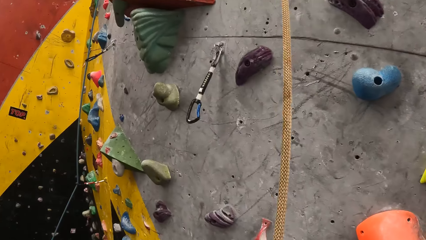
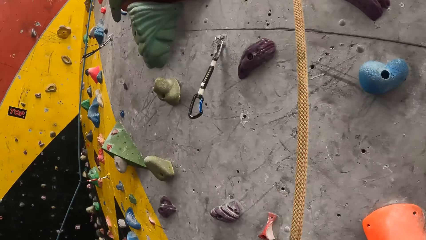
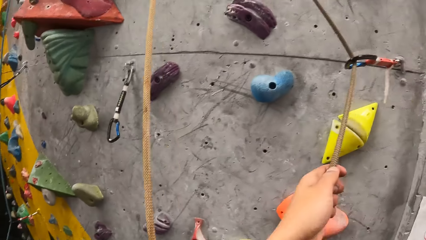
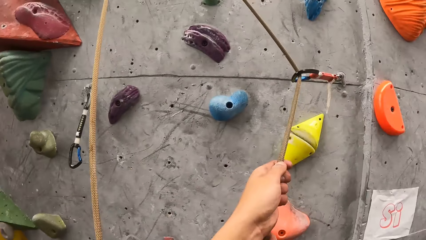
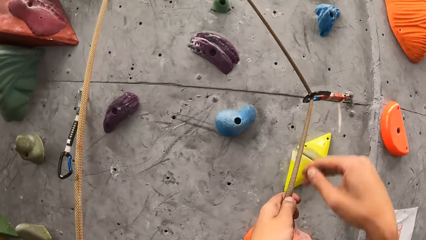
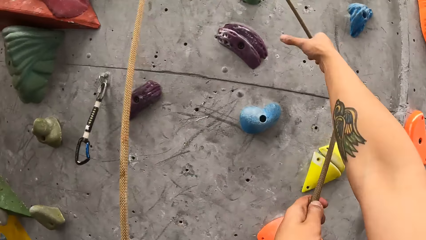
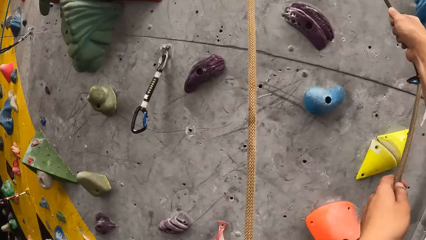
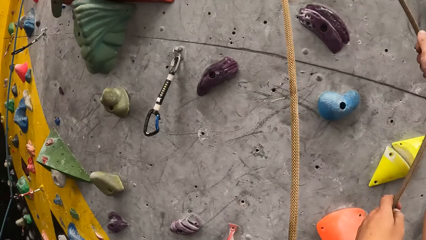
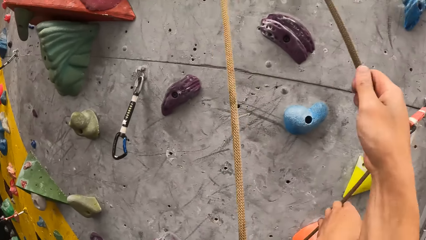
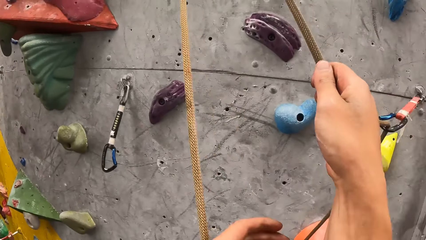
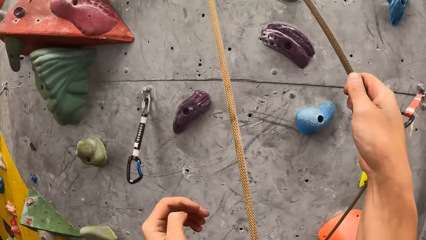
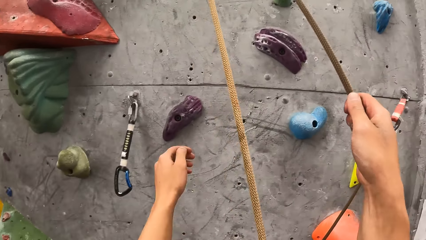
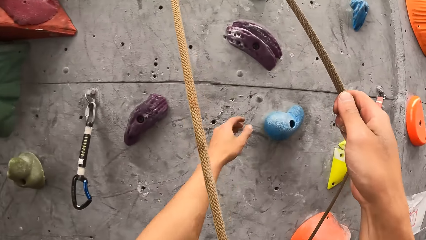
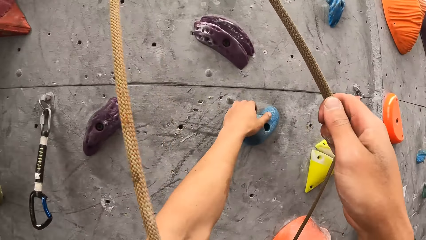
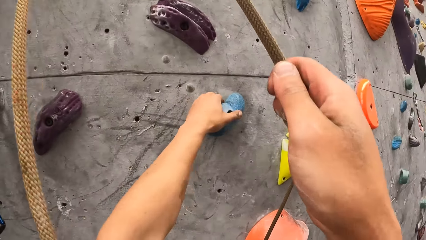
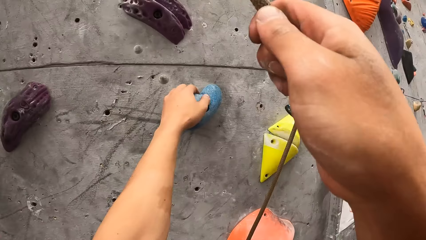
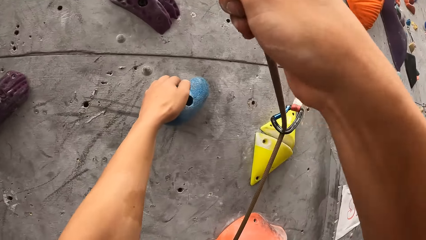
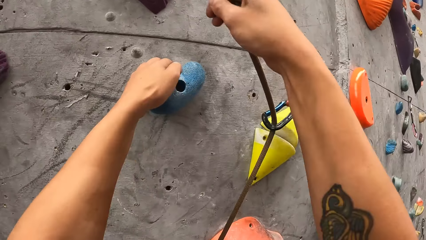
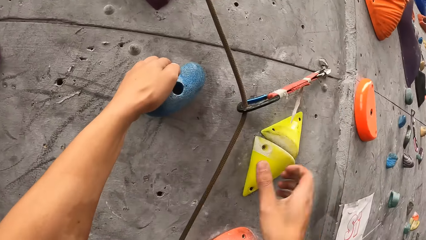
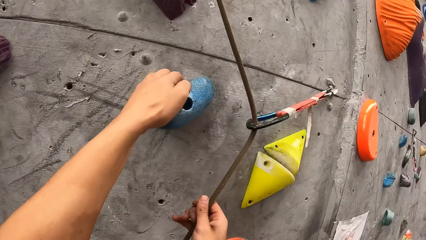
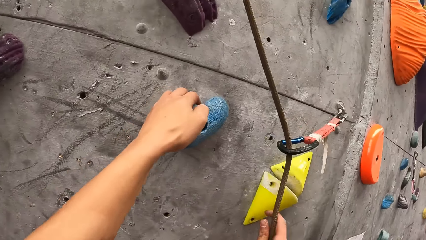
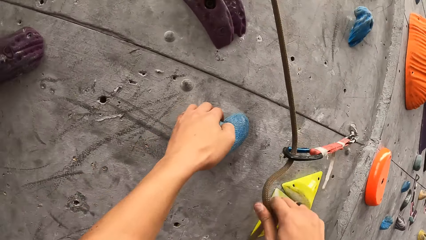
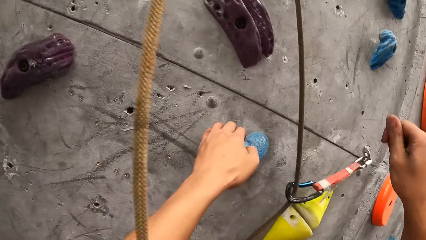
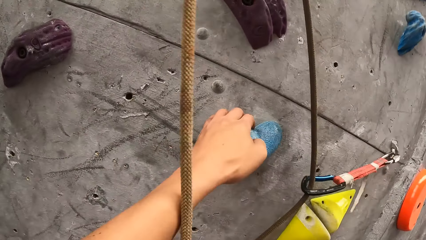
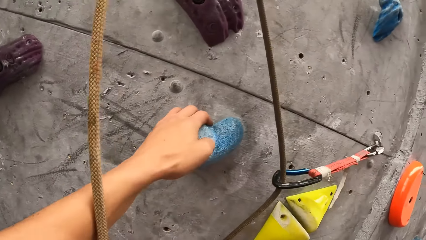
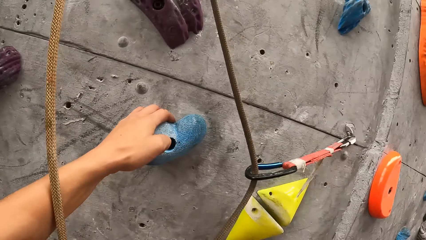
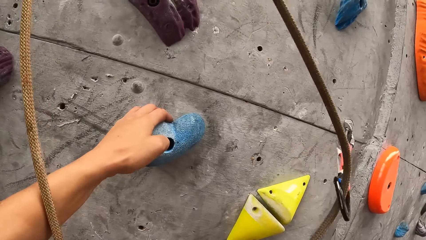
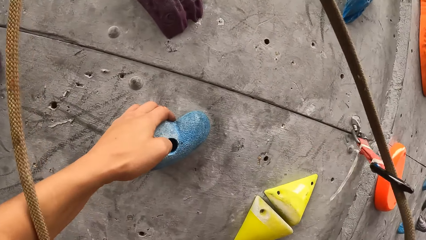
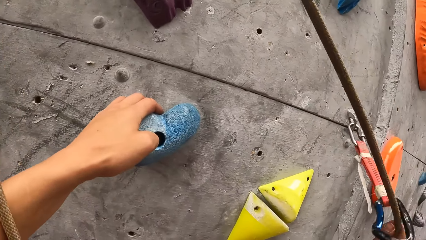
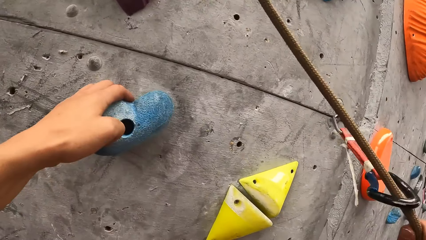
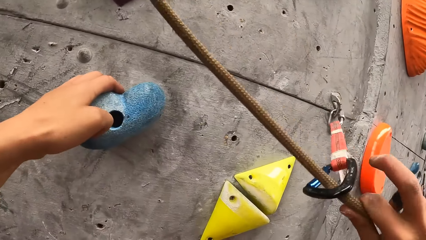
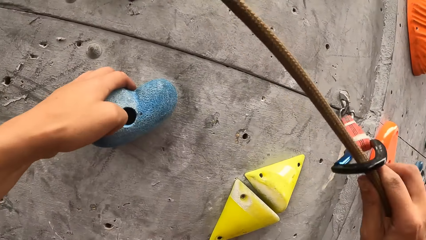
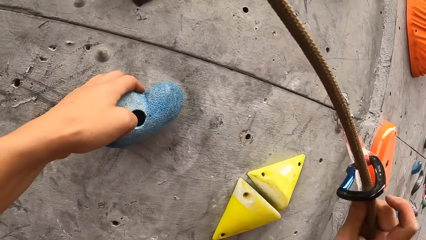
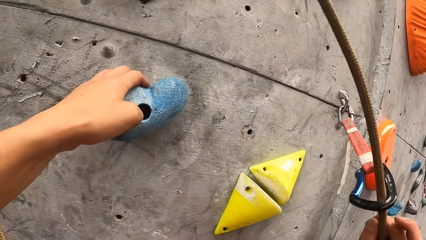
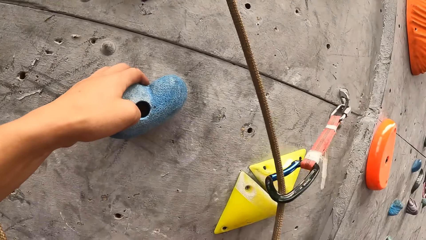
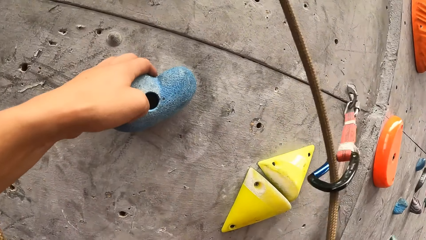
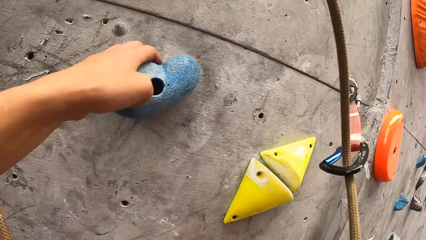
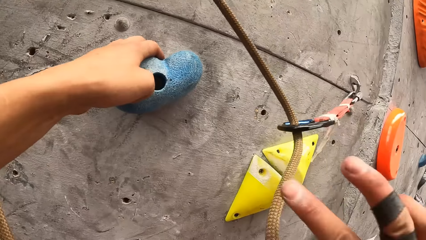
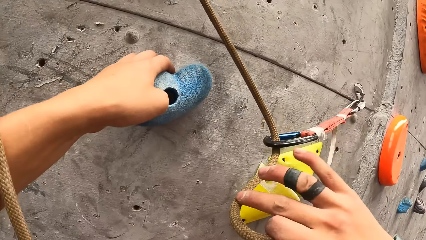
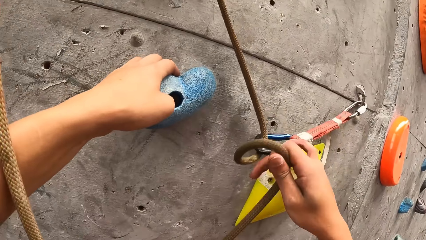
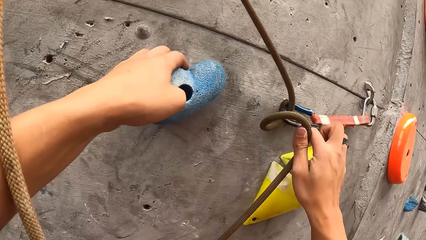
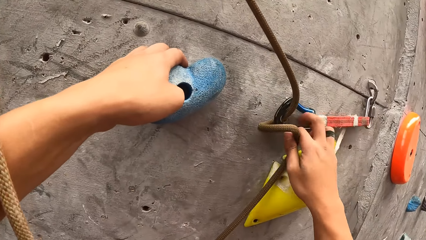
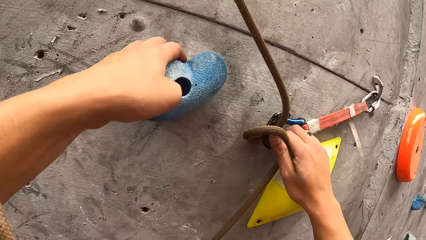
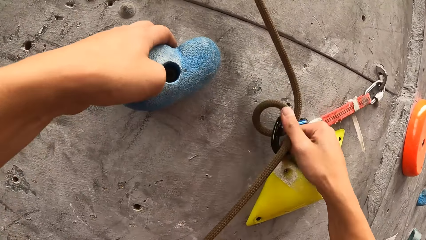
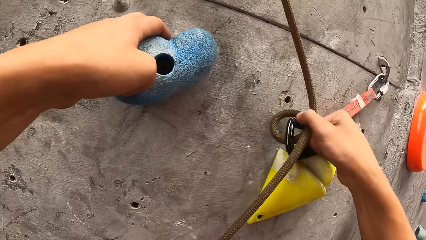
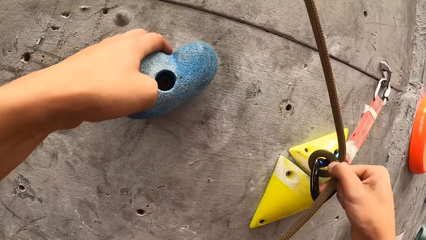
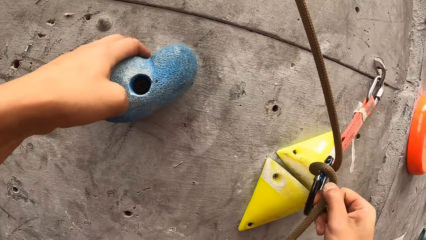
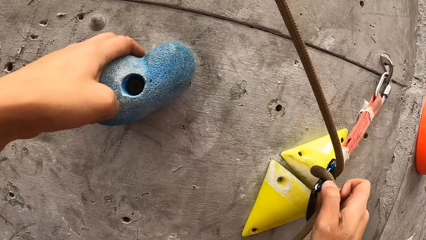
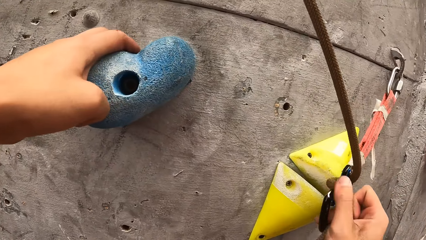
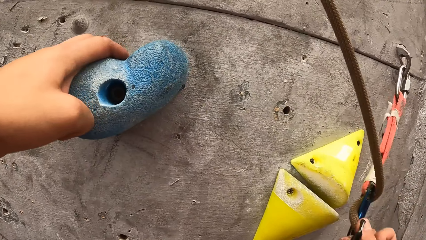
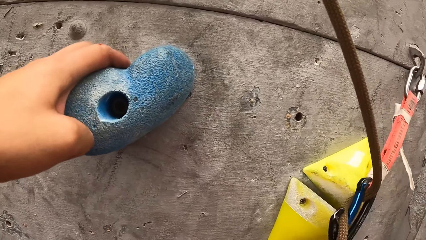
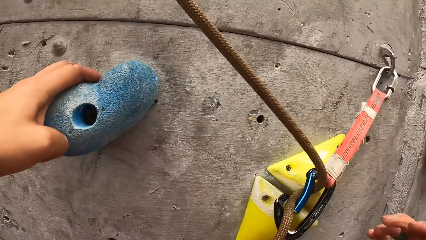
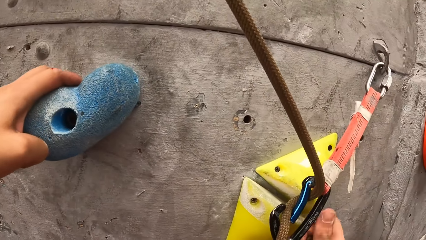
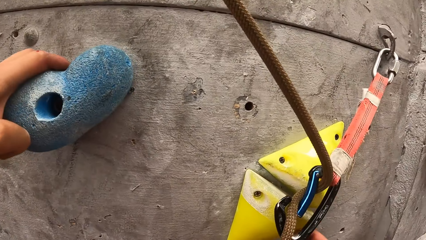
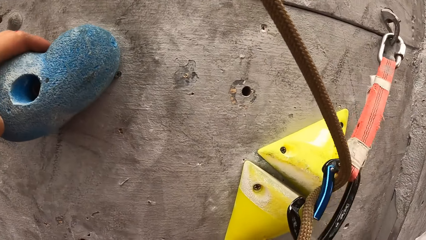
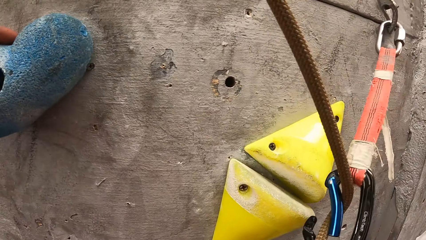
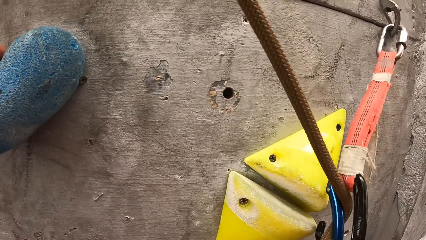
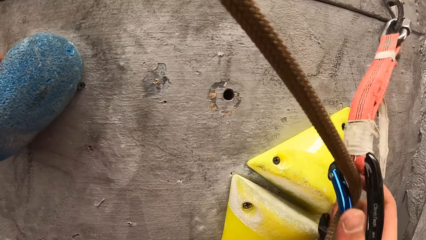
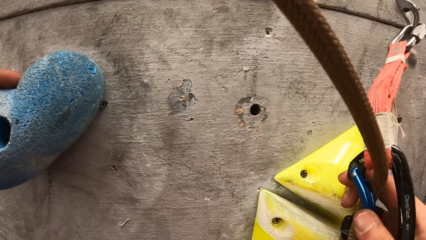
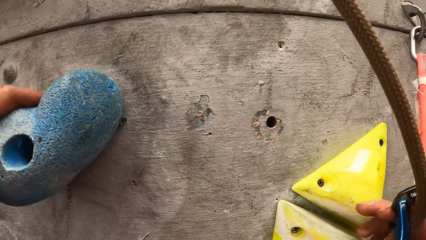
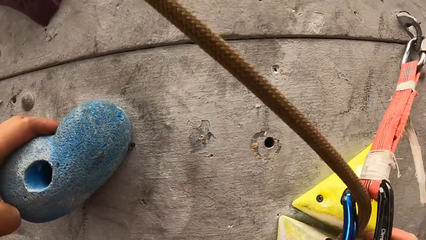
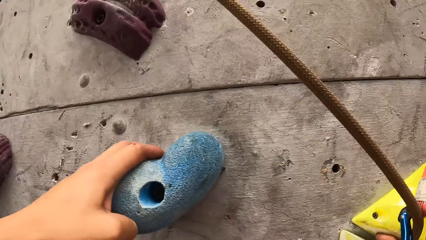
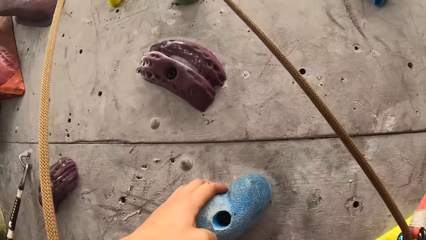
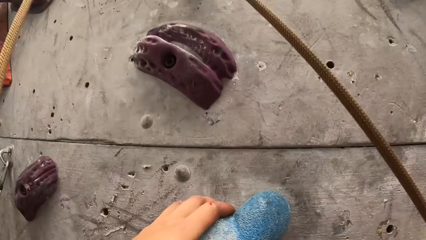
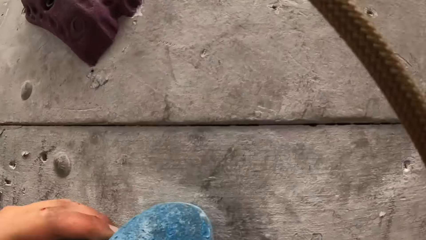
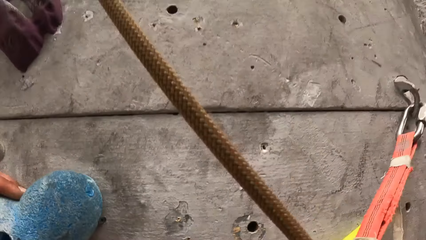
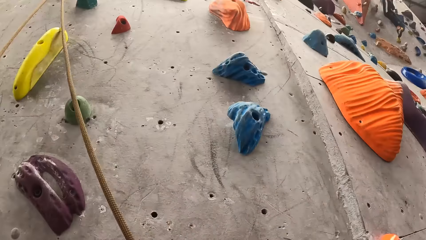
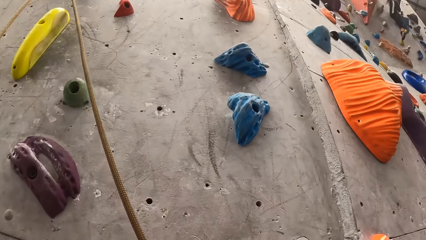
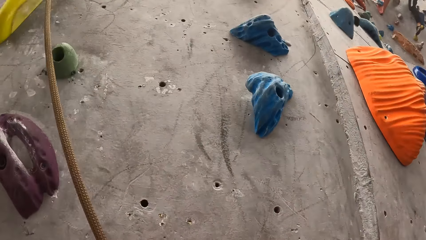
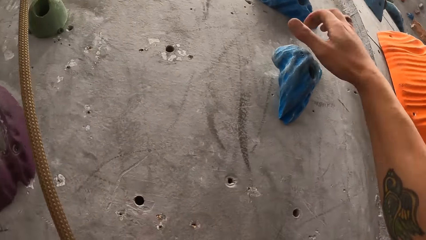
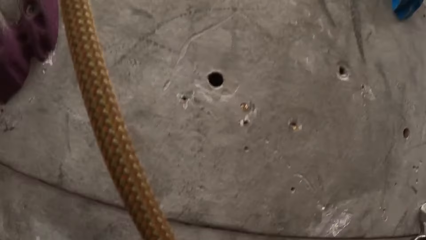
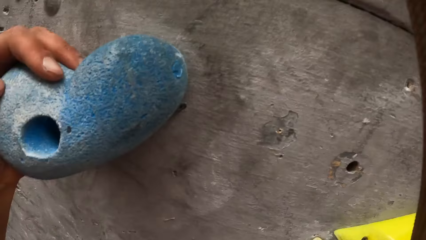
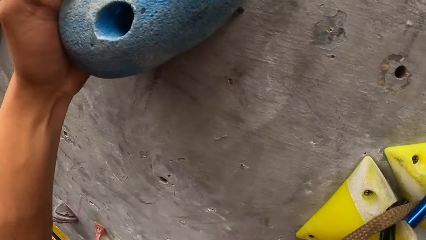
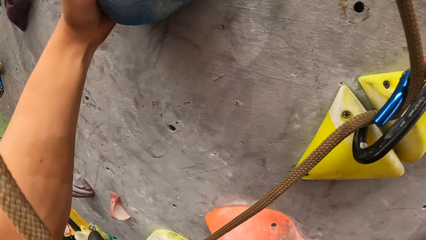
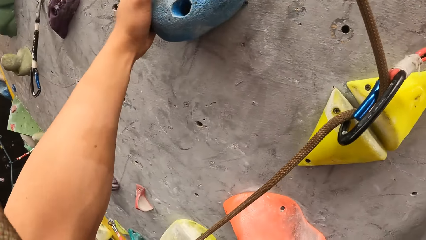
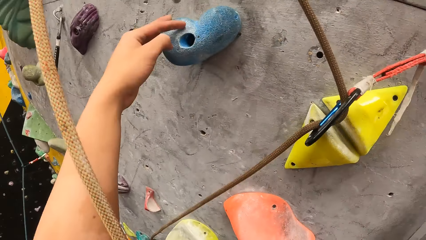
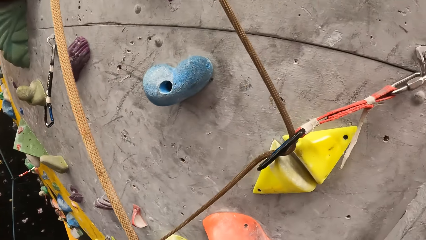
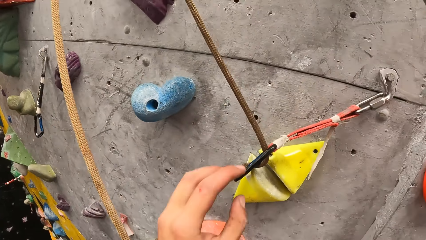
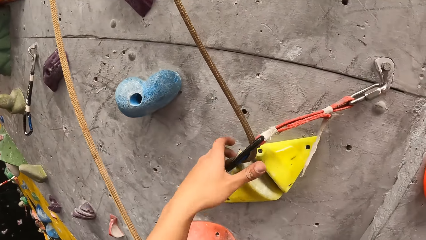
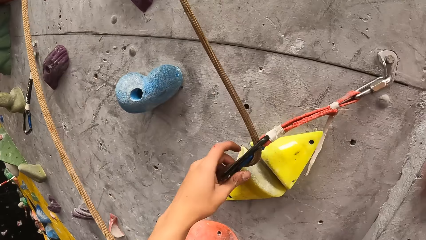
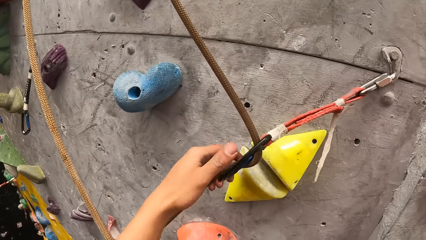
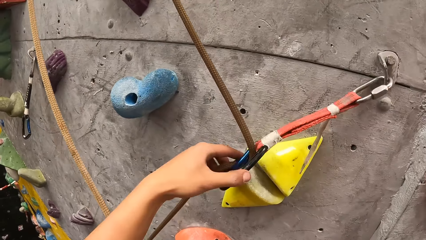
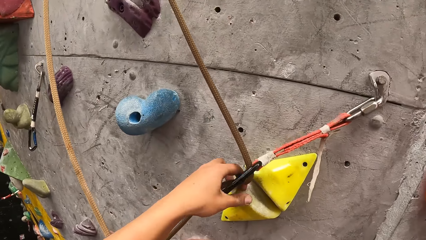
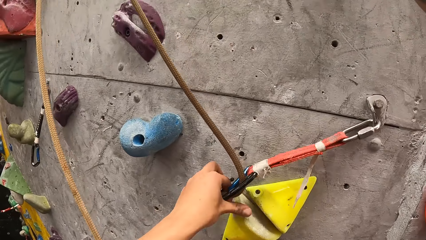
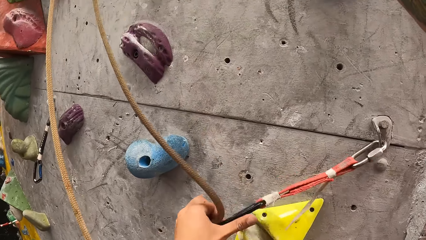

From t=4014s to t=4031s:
The camera wearer climbs on the climbing wall. They remove the rope from the hook.
